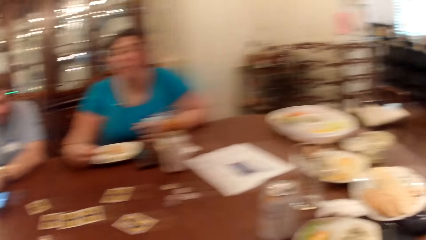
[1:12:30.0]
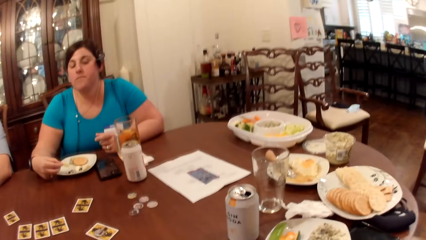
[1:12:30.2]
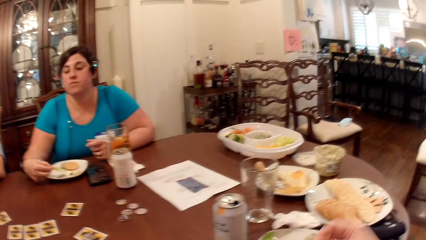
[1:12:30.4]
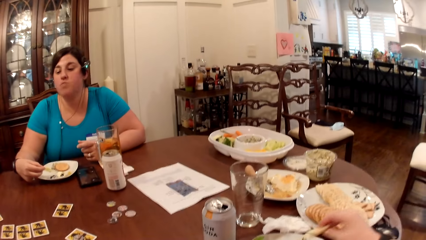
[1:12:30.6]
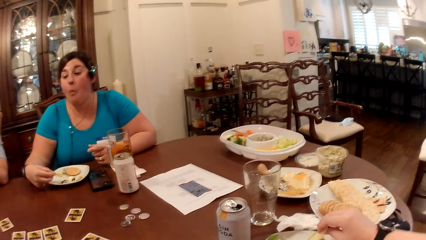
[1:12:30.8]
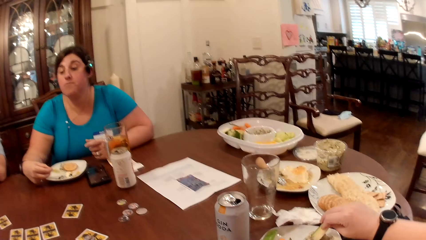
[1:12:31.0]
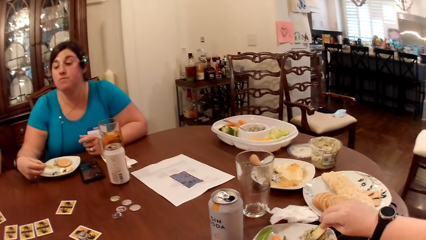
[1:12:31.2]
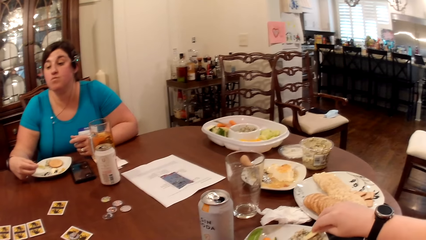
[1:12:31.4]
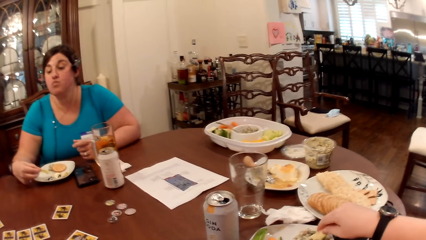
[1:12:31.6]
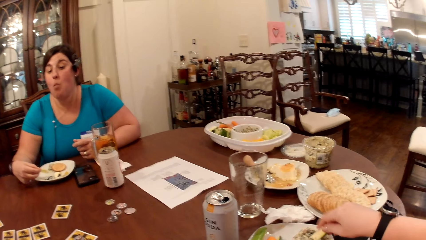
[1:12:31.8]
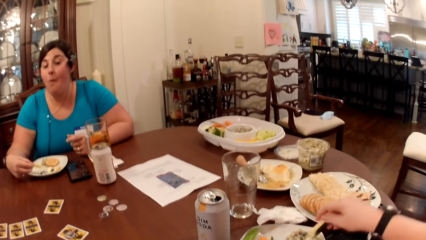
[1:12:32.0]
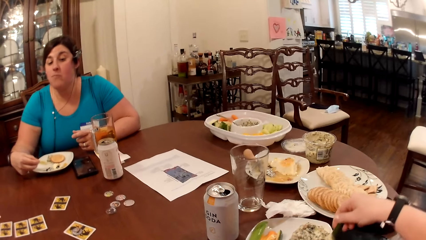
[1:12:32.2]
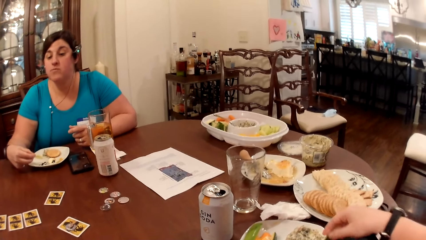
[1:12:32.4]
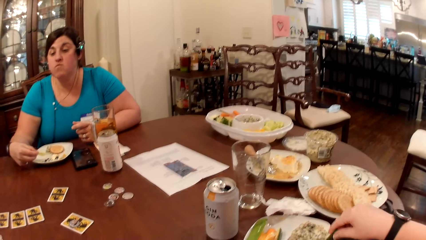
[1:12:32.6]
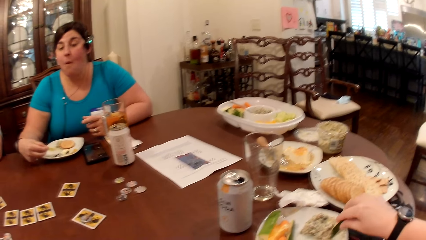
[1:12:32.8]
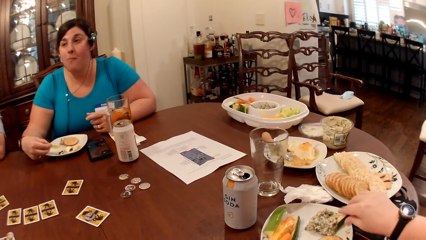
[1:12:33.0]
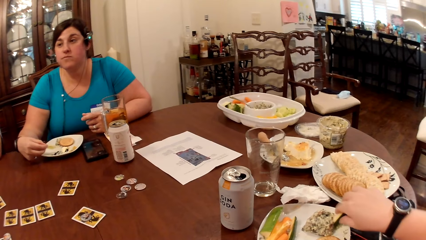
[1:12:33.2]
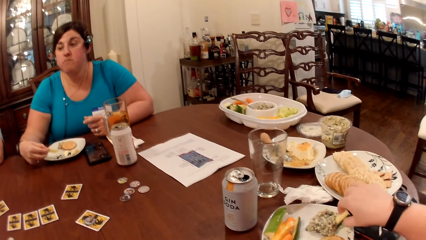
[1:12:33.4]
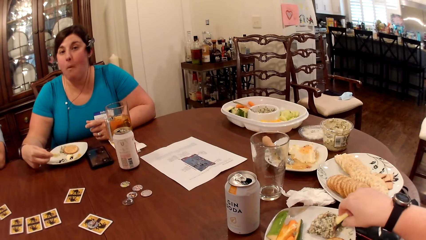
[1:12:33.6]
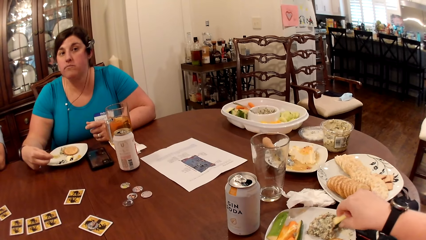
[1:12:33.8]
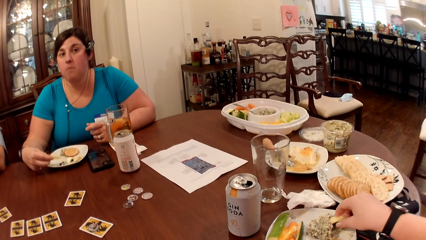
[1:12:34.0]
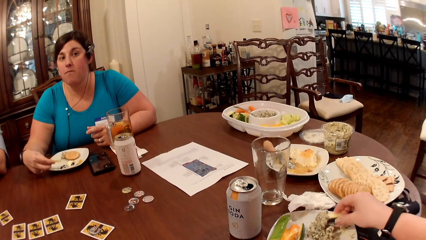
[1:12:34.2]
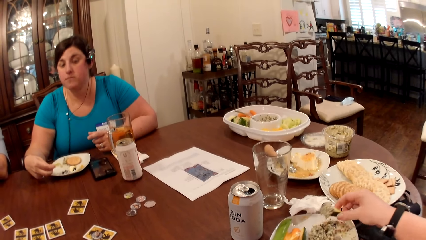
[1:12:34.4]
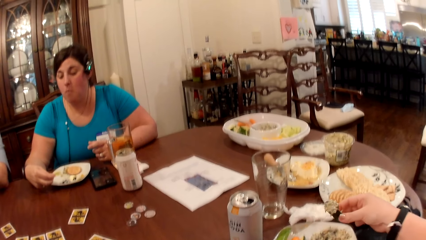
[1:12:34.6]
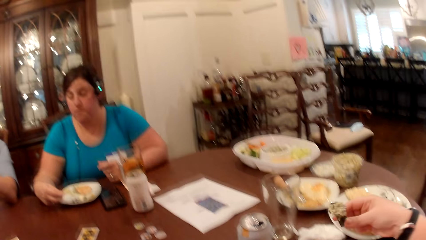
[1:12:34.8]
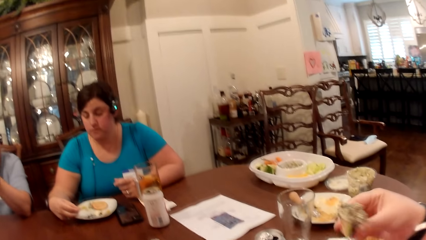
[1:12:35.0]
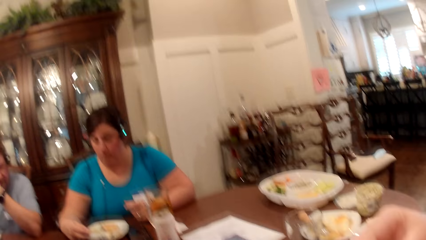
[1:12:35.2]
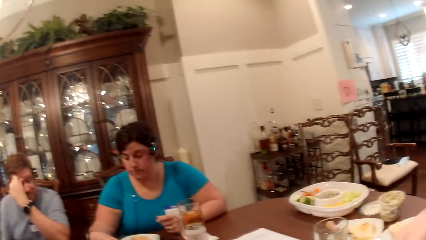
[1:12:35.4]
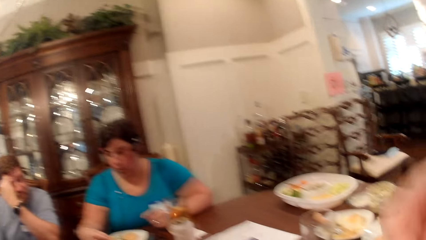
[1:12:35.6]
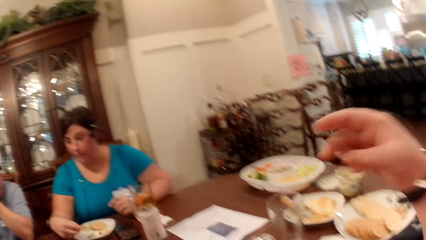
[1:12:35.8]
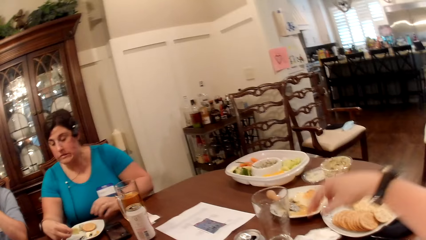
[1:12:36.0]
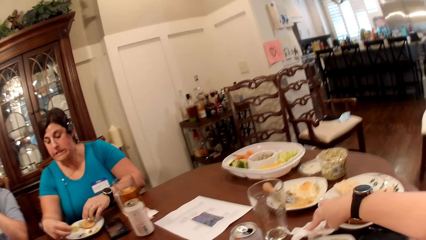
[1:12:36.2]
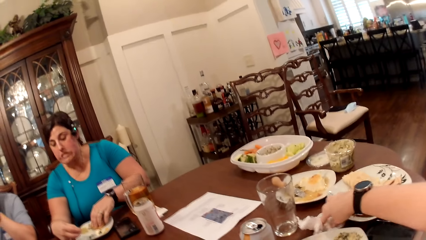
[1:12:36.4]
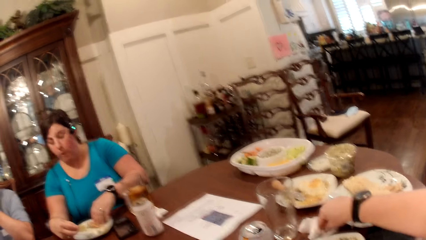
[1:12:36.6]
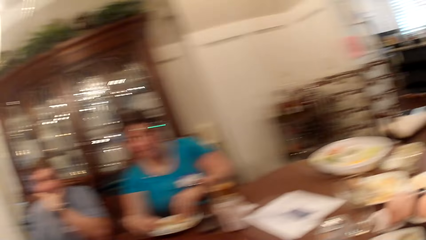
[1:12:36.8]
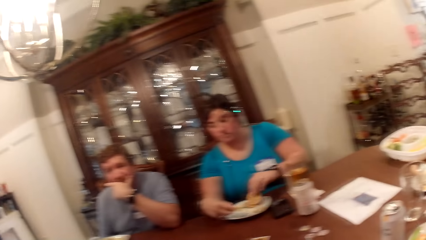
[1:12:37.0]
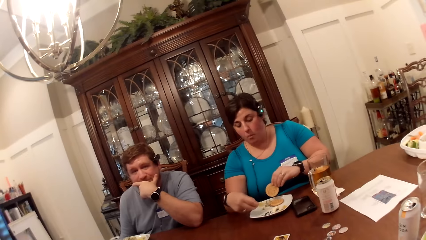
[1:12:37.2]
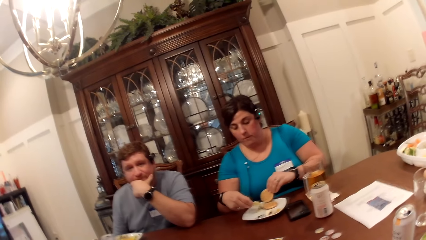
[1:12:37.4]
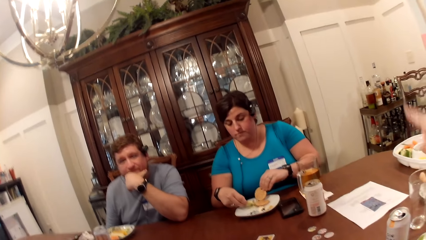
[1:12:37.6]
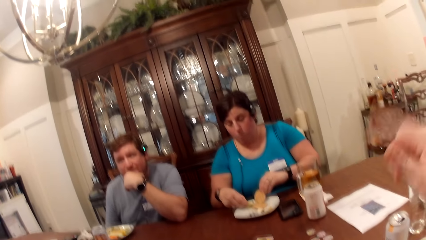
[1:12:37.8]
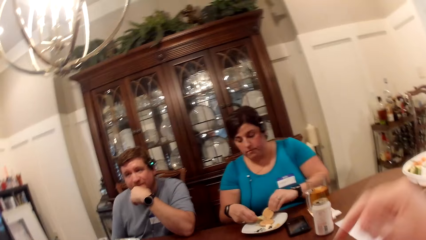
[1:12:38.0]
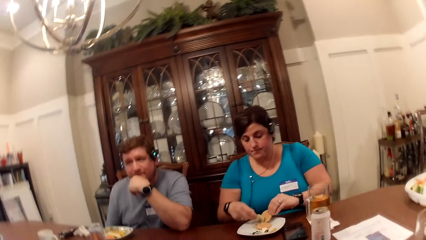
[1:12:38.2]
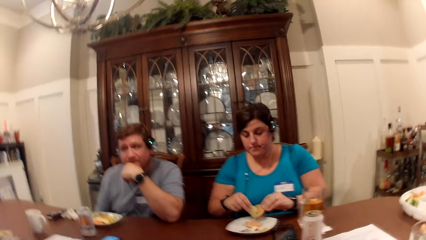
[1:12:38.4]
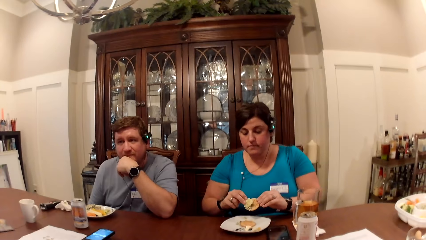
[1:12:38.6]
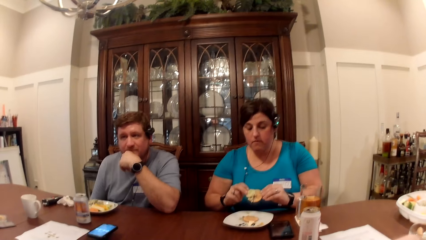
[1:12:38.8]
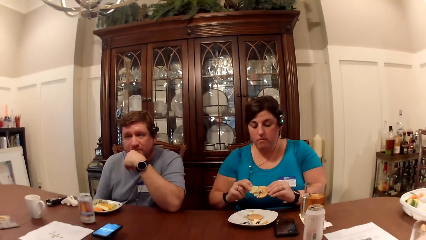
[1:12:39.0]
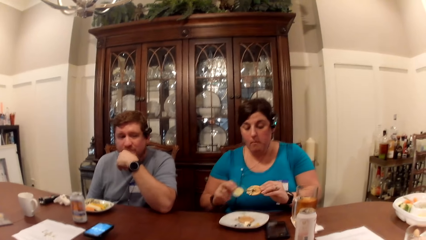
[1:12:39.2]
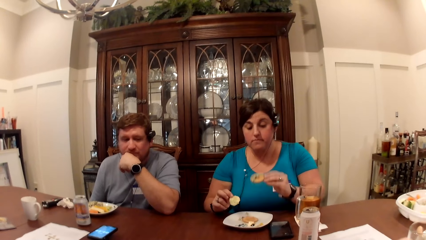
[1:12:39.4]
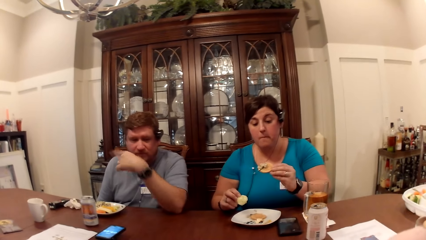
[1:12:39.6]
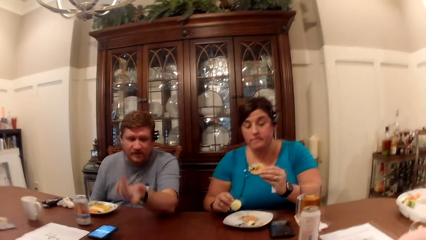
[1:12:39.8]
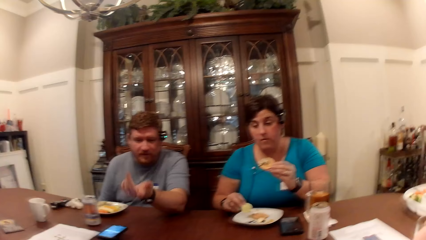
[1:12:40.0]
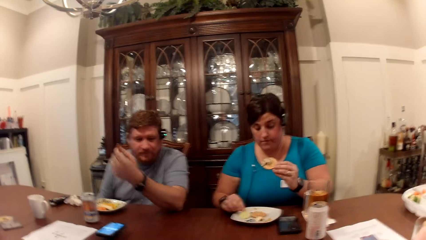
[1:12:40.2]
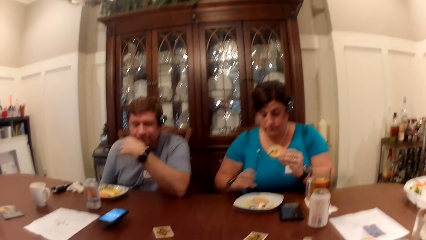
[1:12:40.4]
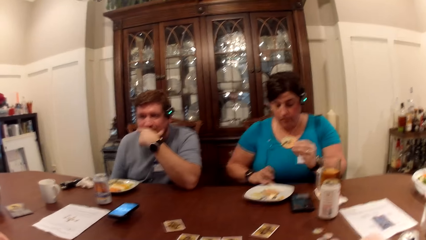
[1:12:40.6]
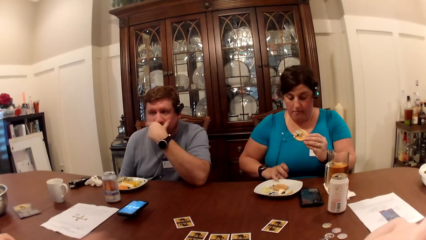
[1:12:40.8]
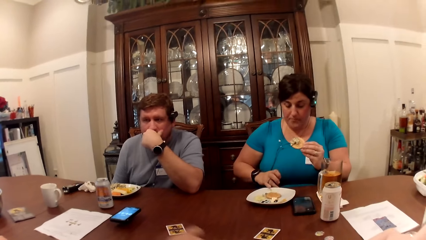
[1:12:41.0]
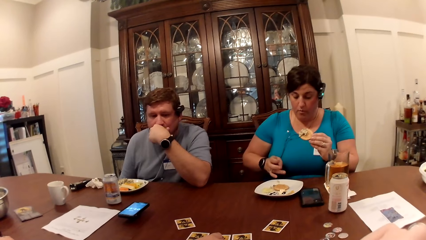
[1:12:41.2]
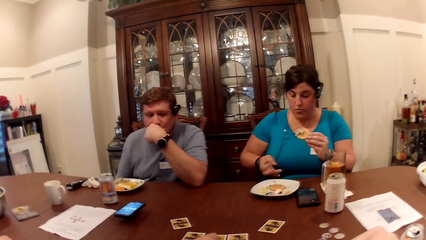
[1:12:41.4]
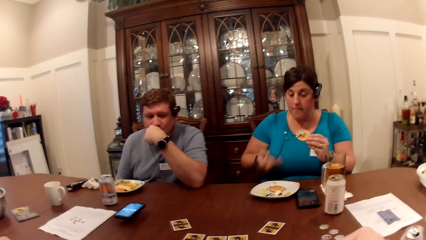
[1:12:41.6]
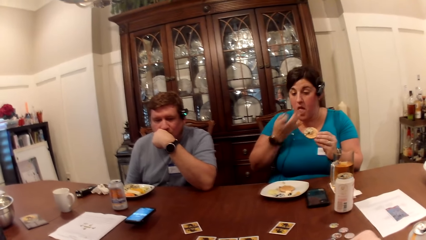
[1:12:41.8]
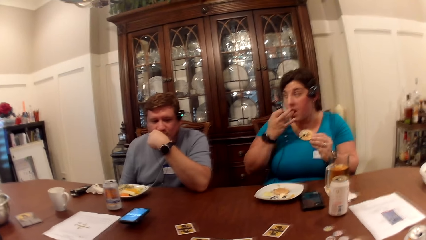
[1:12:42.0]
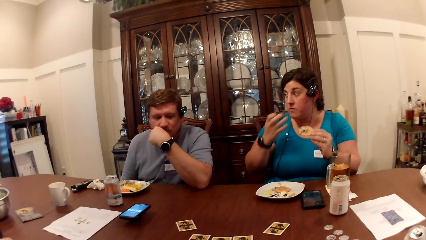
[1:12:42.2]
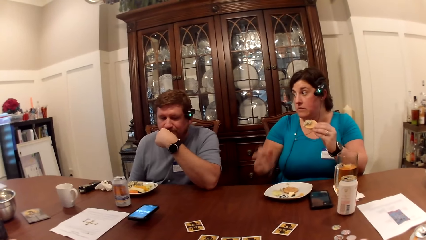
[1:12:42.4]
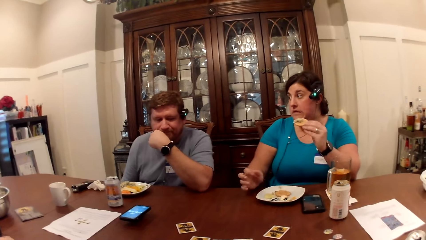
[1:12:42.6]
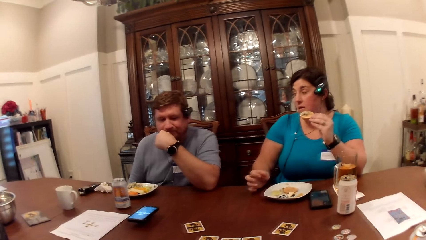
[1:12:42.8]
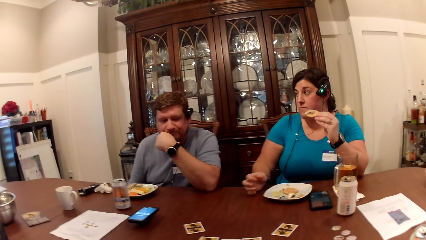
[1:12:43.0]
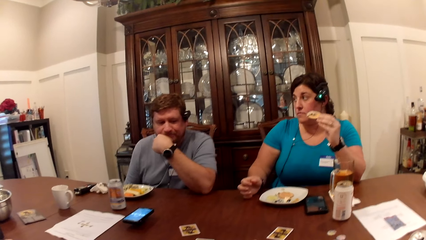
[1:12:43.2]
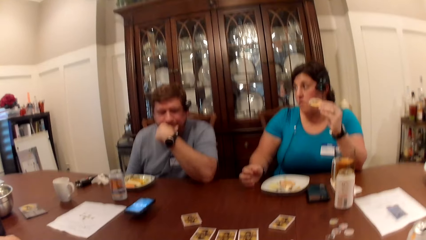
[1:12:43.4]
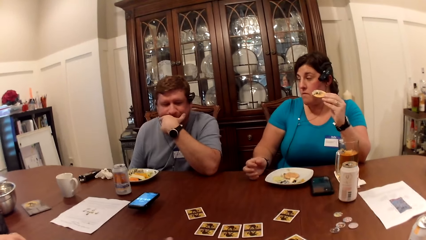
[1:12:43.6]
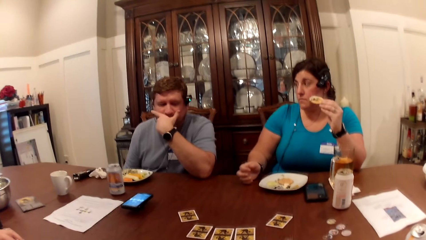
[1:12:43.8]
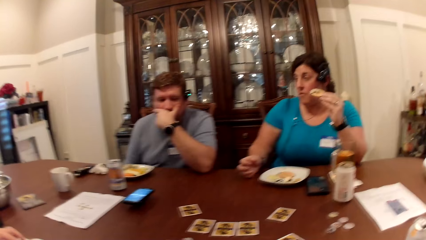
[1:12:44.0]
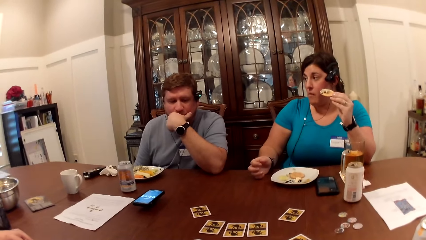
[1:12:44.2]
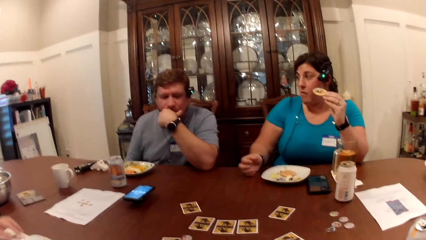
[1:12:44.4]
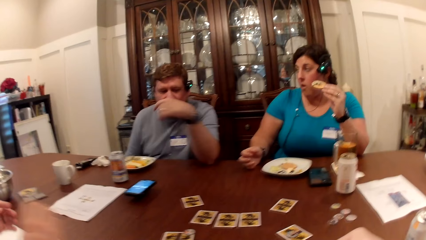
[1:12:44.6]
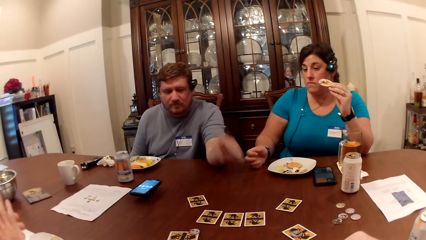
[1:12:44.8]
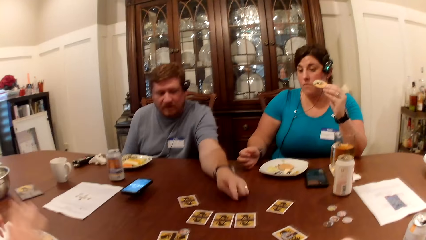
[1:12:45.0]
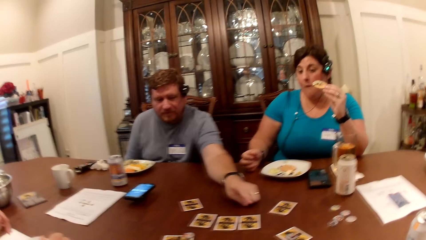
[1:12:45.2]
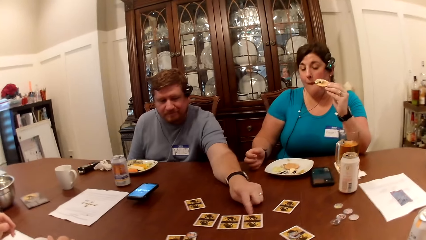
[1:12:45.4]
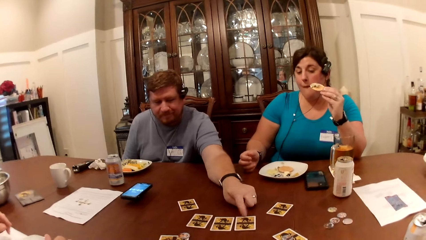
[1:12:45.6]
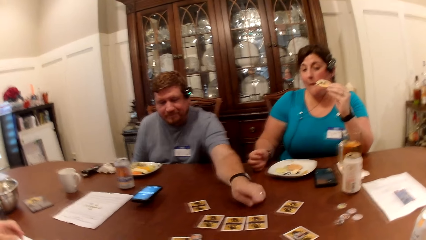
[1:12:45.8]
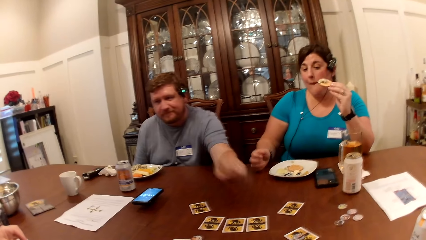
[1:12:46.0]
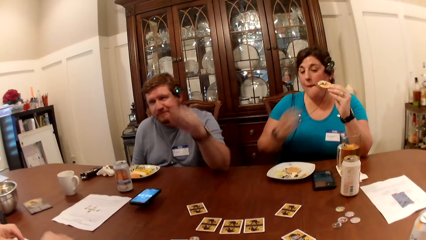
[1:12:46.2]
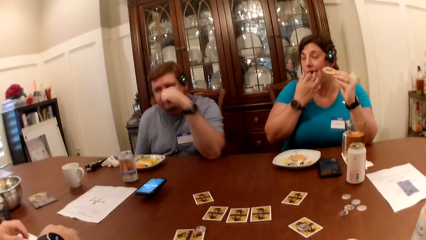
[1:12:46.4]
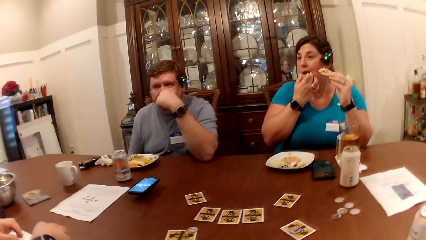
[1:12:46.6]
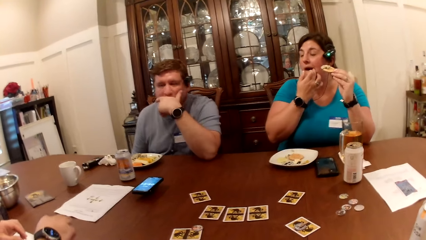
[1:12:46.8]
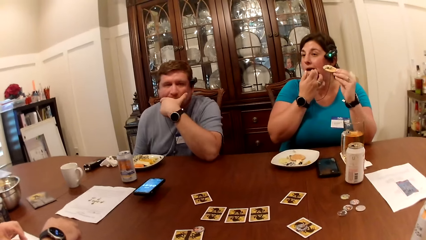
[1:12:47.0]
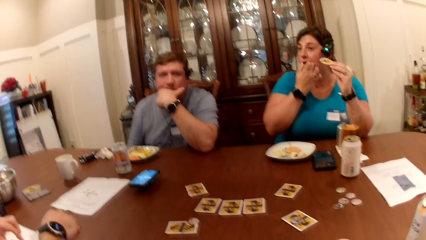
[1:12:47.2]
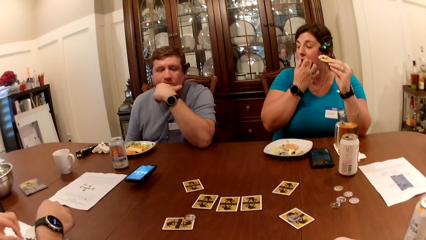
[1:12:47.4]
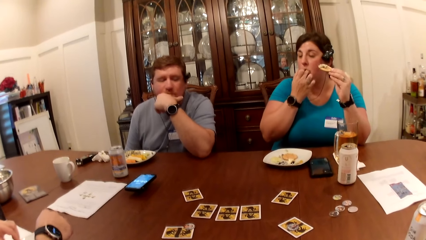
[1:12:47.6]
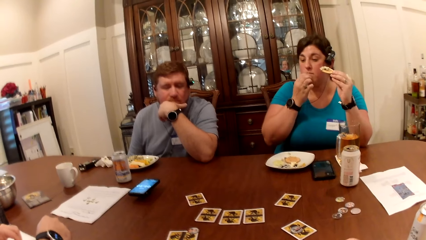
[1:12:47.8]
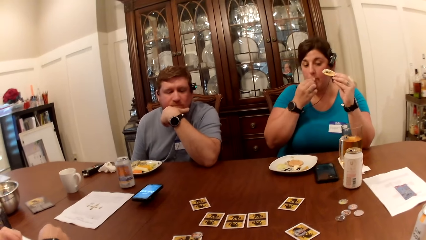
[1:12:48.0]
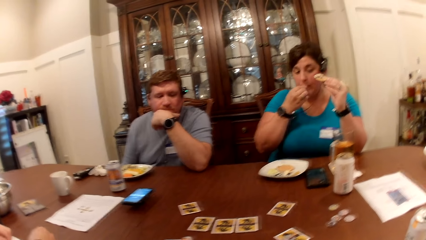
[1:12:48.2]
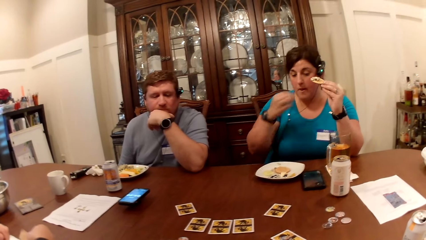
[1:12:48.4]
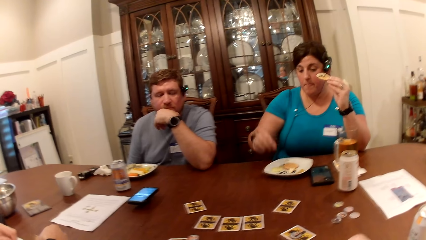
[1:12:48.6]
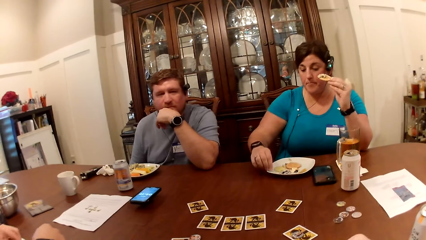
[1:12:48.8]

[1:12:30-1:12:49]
The man places the can in his left hand on the table. The camera wearer packs cream from the plate with the slice of cucumber in her right hand. She looks around. She scoops dessert. She eats the slice of cucumber in her right hand. She touches the paper towel on the table with her right hand. A woman picks a snack. The camera wearer wipes her hand with a serviette. The woman applies cream on the biscuit in her left hand with a biscuit in her right hand. Another man points ahead. The woman eats the snack. She licks her right hand. The first man points at a card on the table. The woman places her right hand into her mouth.
